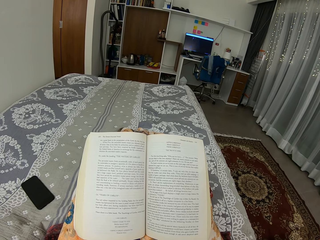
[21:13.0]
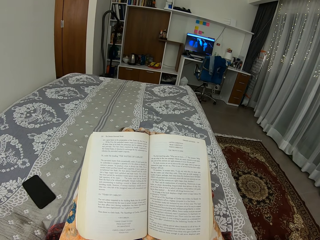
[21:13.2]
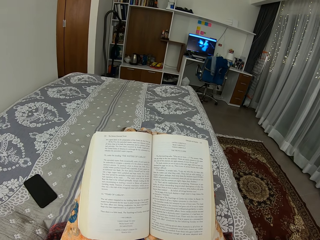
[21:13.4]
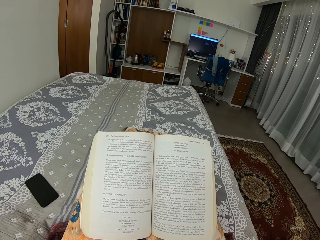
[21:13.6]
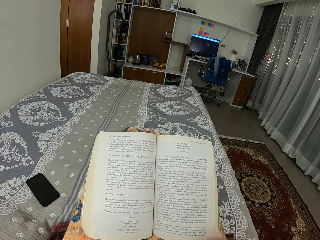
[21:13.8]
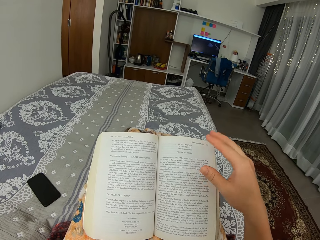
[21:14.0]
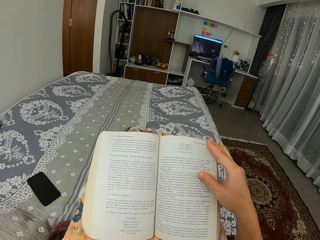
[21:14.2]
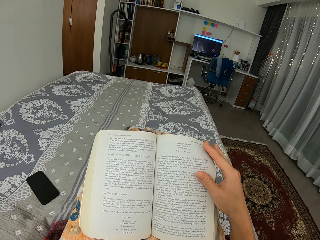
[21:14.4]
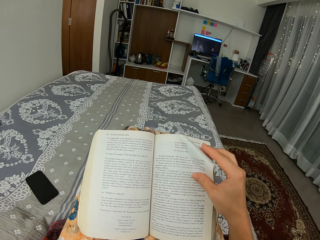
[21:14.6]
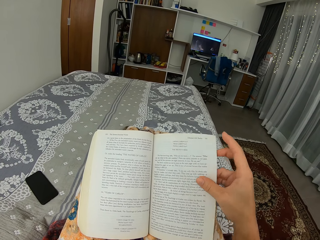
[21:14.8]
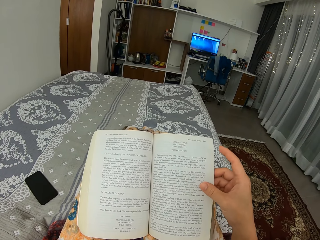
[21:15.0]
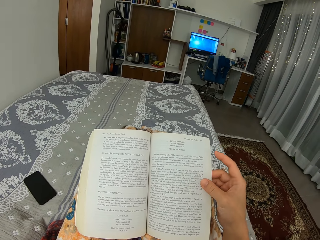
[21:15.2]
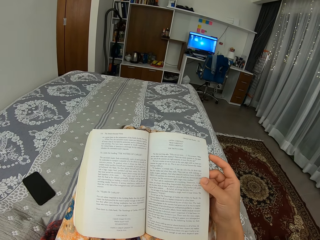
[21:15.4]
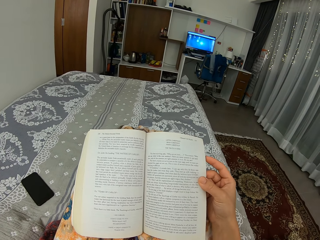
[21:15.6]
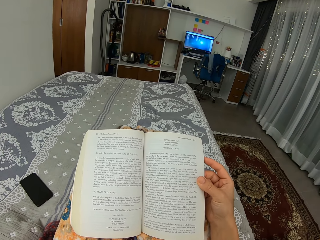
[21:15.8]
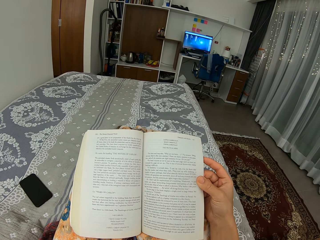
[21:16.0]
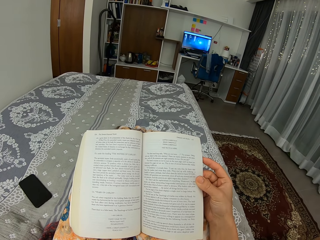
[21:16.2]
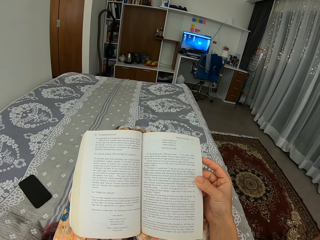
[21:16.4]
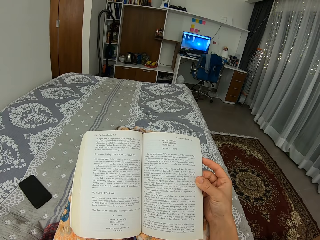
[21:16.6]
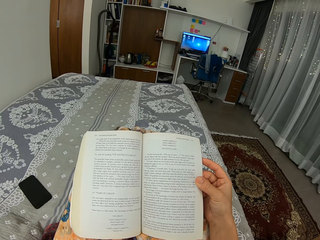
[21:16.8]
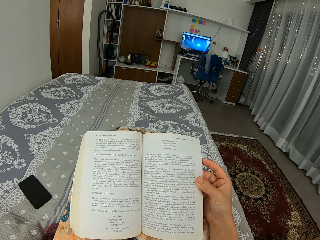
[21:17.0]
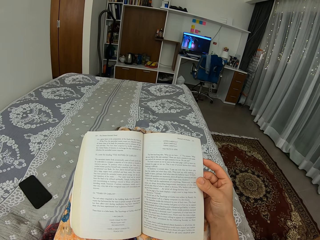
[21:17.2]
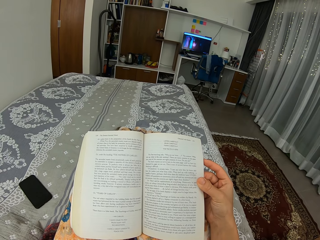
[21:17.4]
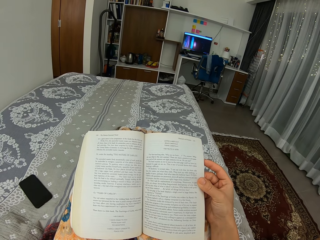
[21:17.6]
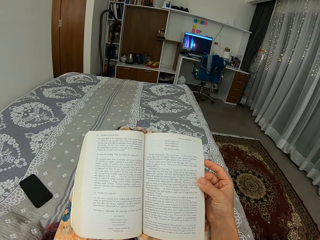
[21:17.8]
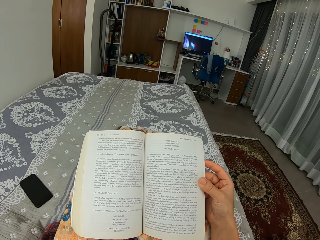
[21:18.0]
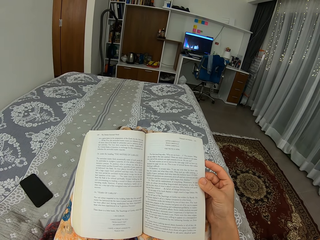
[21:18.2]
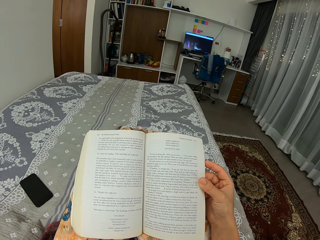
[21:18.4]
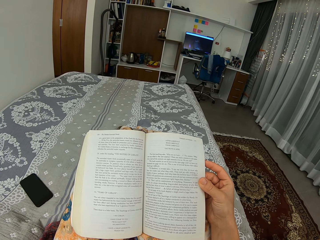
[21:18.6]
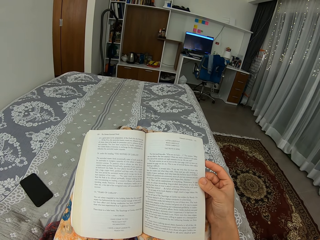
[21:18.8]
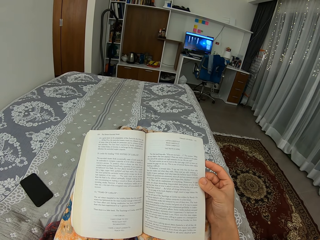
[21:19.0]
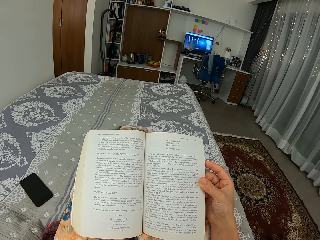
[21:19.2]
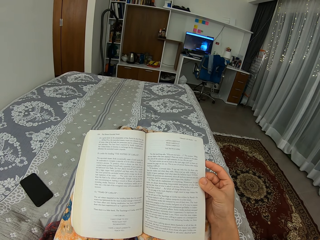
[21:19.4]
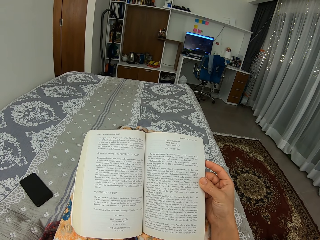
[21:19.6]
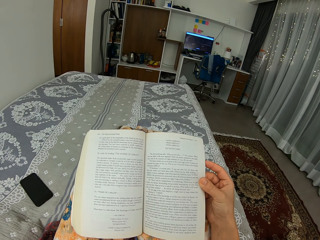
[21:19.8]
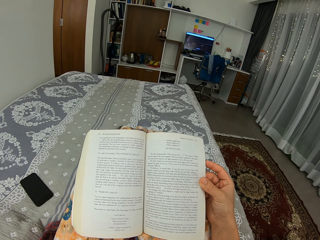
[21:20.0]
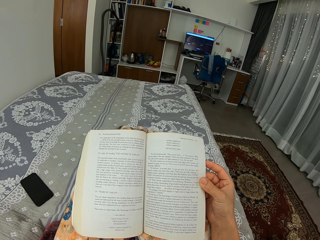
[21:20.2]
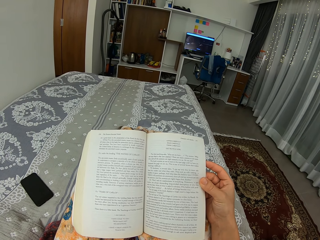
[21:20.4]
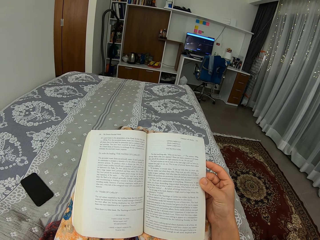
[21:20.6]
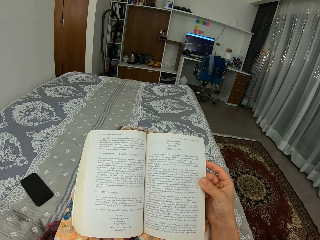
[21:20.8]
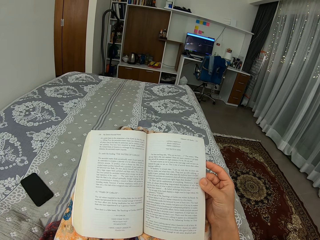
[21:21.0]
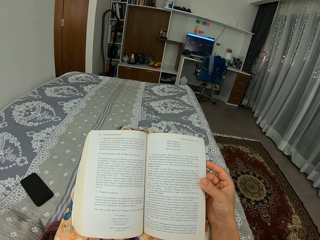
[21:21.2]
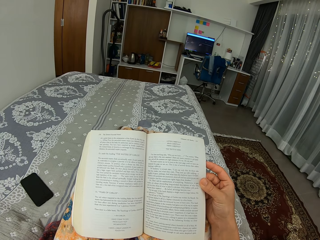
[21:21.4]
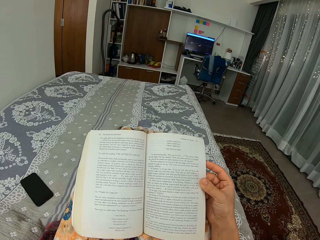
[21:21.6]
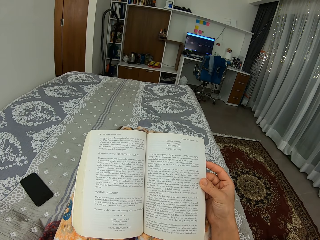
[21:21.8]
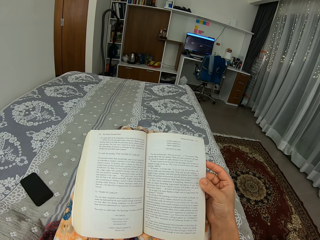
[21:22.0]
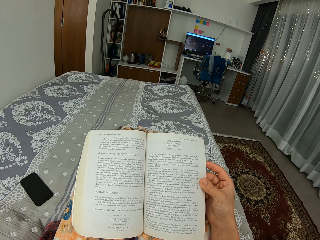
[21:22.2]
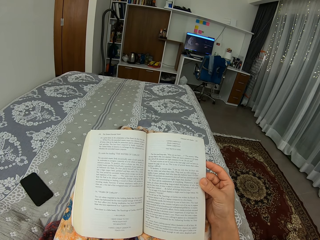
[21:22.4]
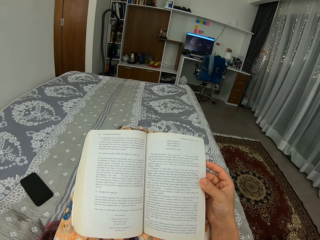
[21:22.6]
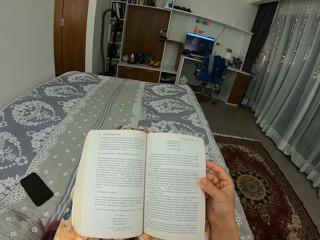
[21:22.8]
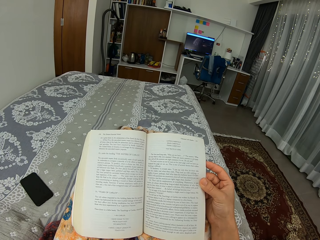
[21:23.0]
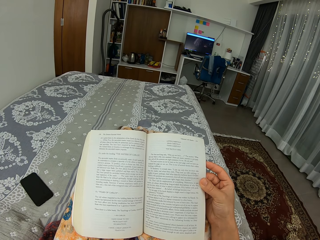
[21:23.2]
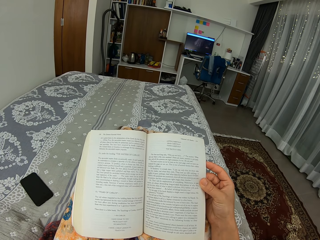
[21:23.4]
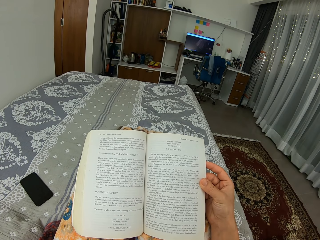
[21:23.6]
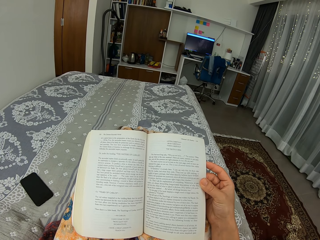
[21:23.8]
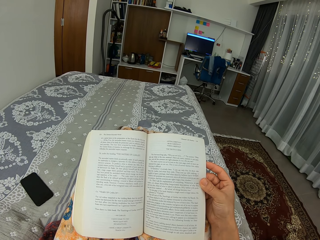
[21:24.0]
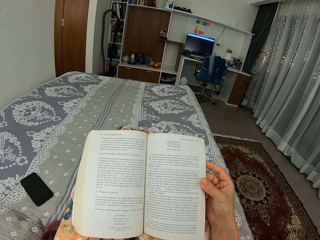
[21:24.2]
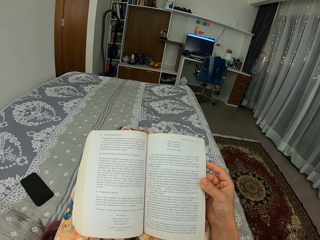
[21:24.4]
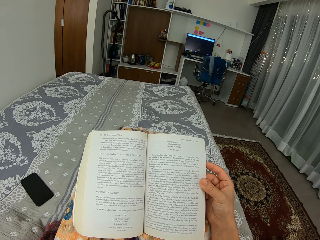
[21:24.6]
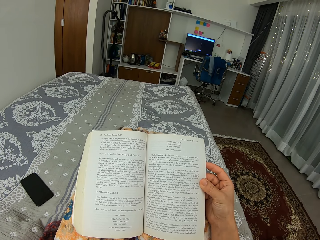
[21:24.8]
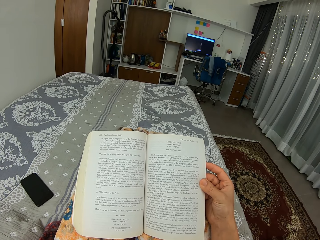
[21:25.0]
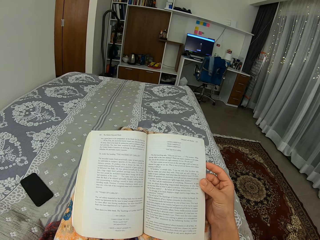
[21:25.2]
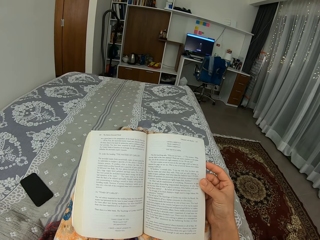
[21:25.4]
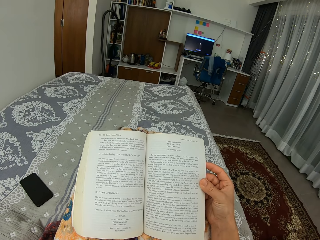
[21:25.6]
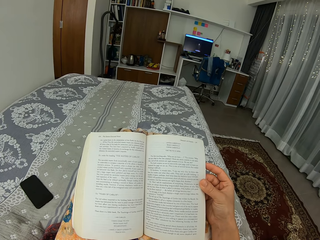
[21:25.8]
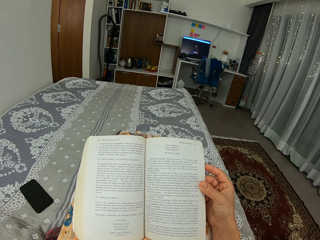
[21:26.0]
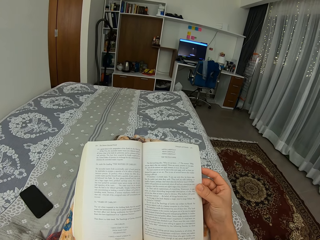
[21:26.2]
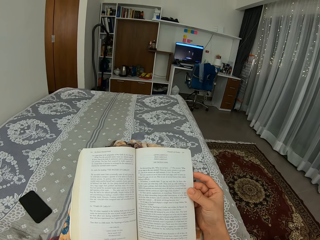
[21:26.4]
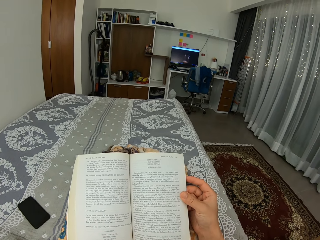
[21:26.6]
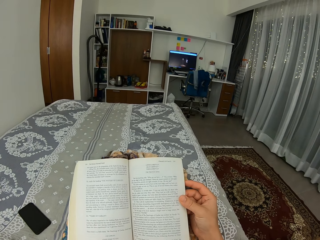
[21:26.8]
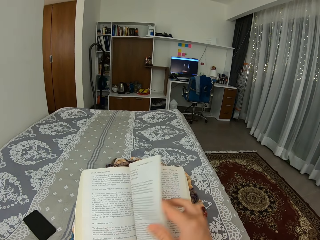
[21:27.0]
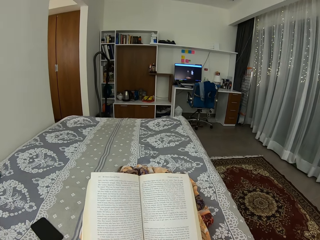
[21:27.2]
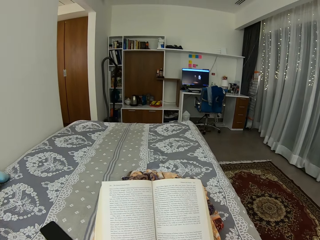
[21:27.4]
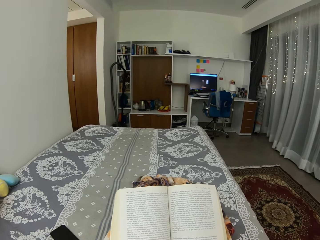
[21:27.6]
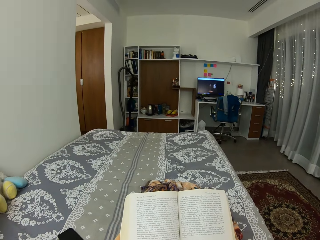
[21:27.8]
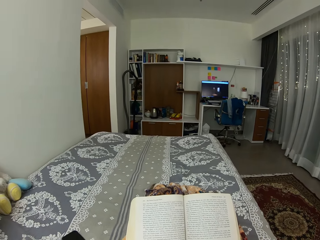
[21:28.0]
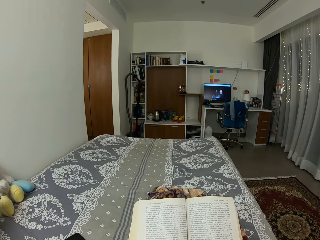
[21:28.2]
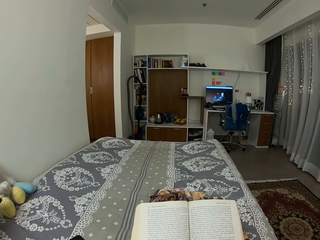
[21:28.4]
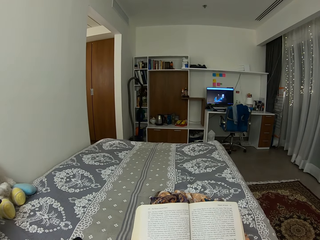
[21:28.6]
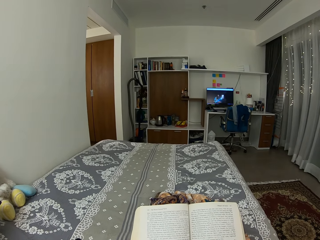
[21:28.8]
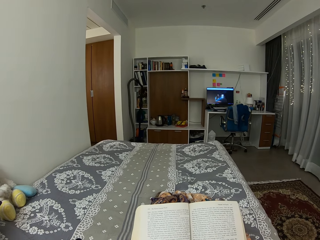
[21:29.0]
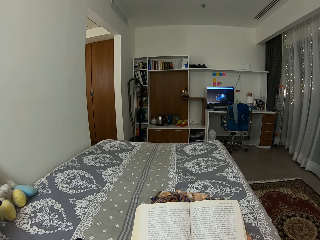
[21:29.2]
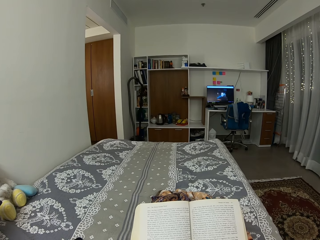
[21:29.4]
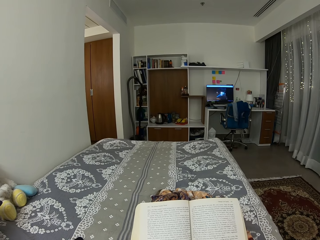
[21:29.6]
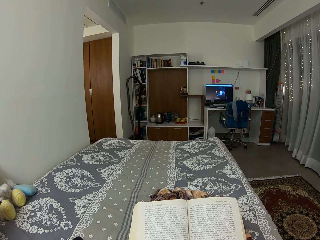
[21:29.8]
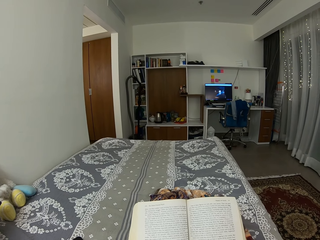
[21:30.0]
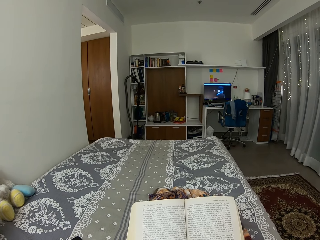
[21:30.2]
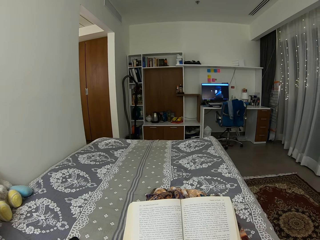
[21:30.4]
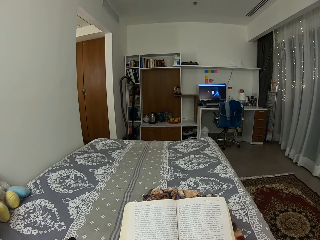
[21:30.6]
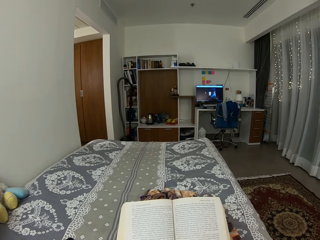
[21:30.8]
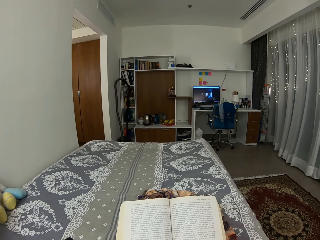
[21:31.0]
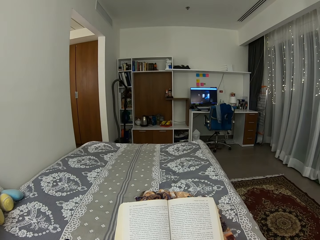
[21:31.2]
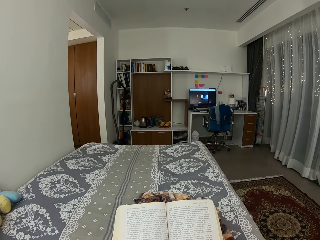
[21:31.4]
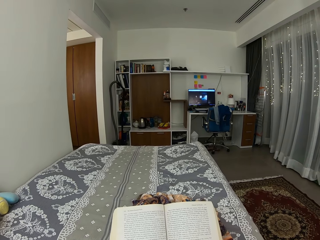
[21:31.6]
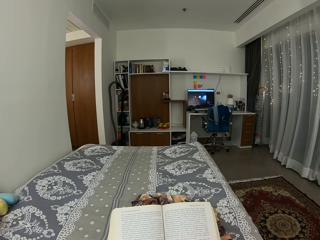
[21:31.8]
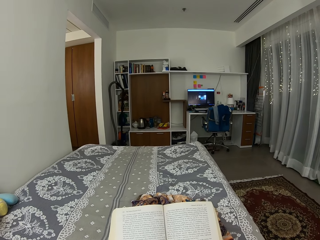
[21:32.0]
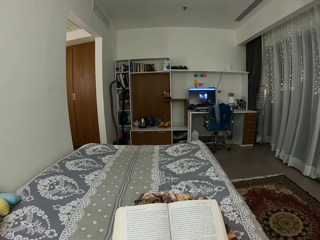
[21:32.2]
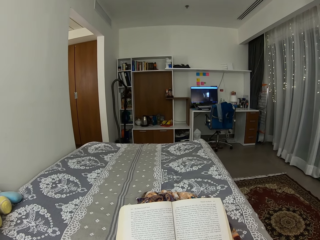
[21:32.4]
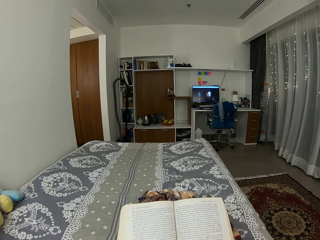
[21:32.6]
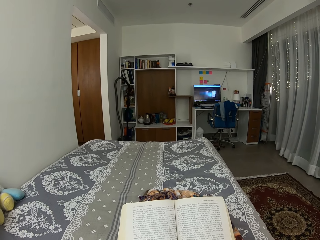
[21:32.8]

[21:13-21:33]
The camera wearer holds the book page with the right hand. They read the book. They open the book page with the right hand. They read the book.

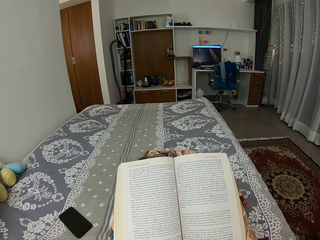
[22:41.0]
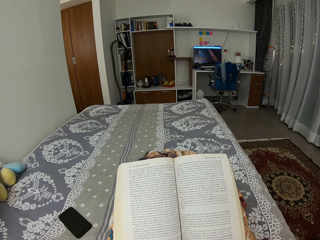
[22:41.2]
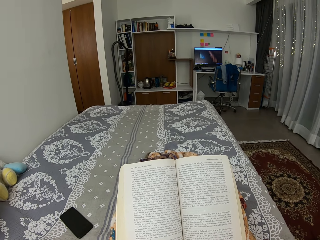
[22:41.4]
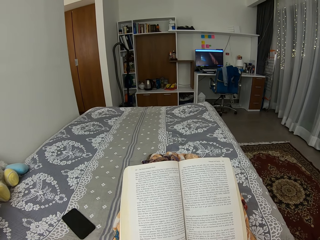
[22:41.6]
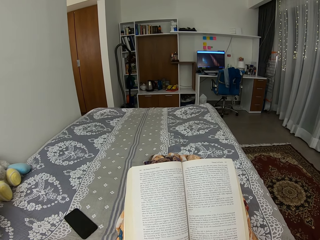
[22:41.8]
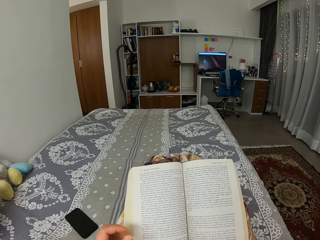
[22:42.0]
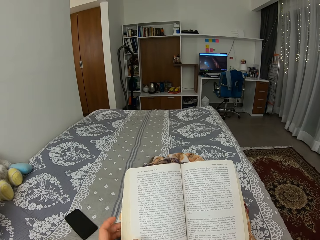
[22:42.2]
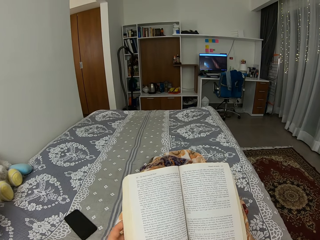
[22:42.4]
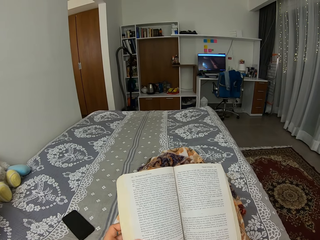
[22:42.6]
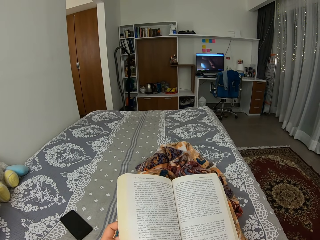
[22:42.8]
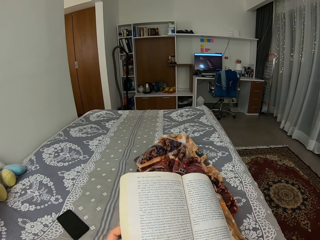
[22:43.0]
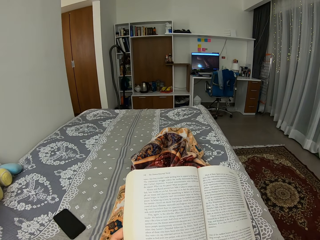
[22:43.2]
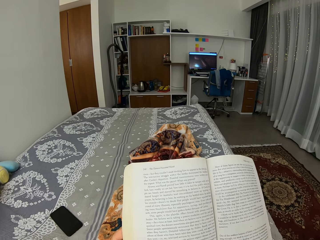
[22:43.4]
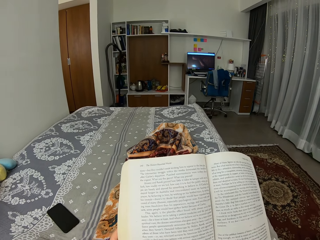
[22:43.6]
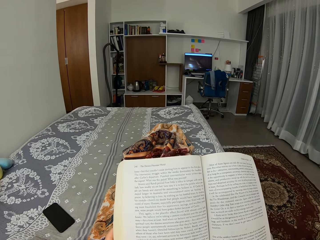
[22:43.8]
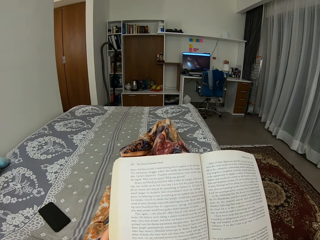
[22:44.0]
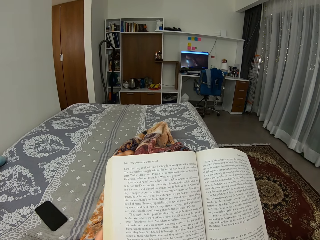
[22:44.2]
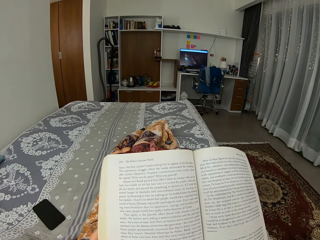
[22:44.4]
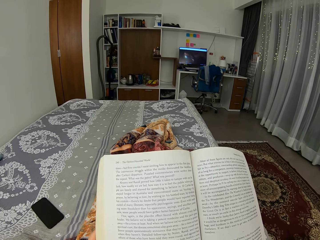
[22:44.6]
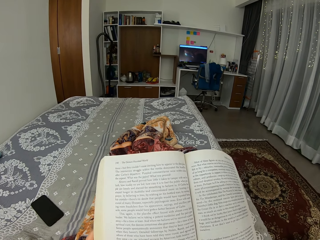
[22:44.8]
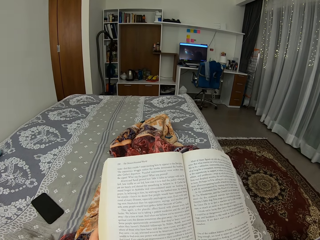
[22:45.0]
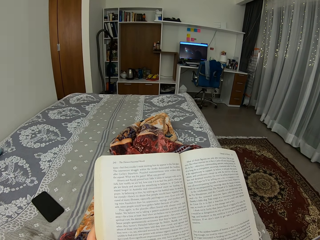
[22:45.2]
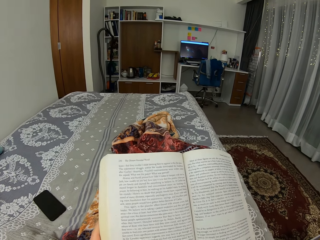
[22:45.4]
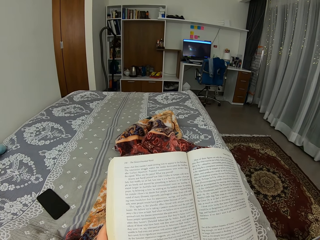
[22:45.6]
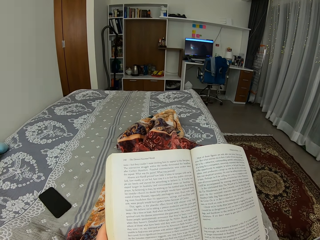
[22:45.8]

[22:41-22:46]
The camera wearer lifts the book from the legs. They unfold the legs inside the sheet. They adjust the leg. They read the book. They read the book again.
